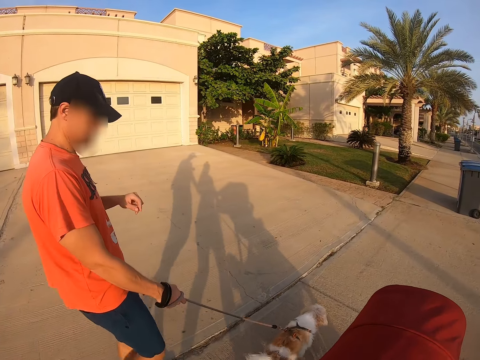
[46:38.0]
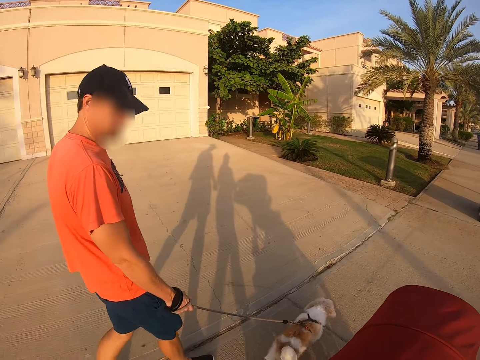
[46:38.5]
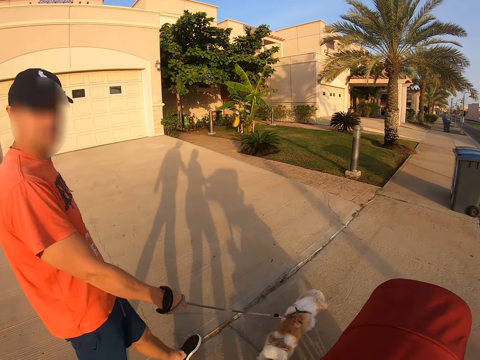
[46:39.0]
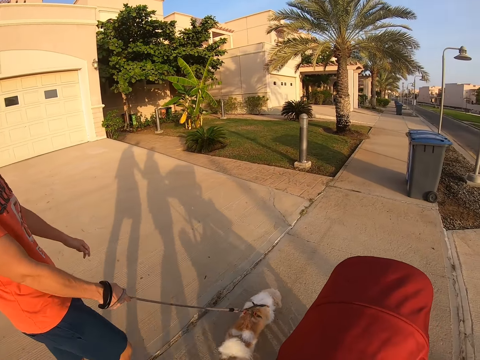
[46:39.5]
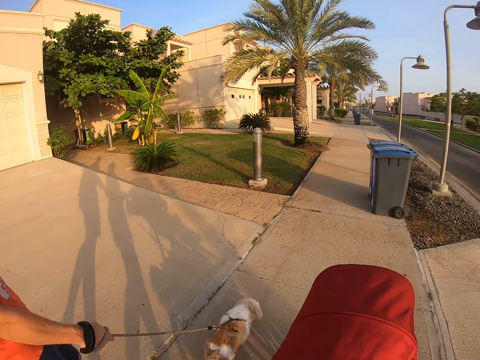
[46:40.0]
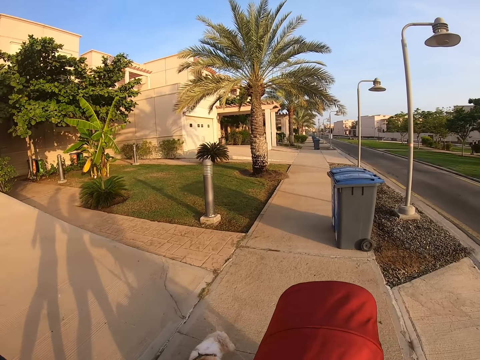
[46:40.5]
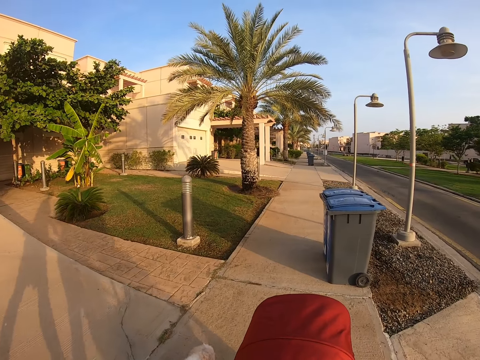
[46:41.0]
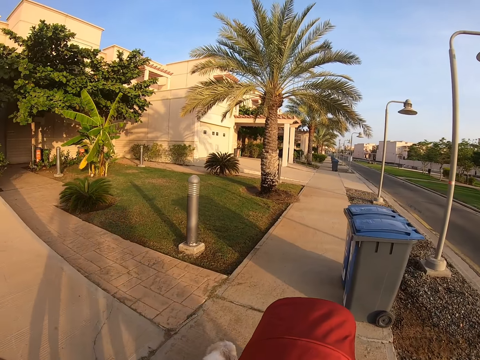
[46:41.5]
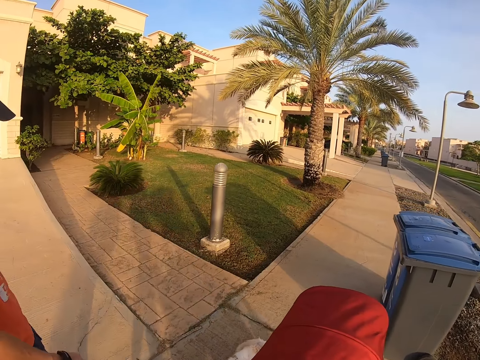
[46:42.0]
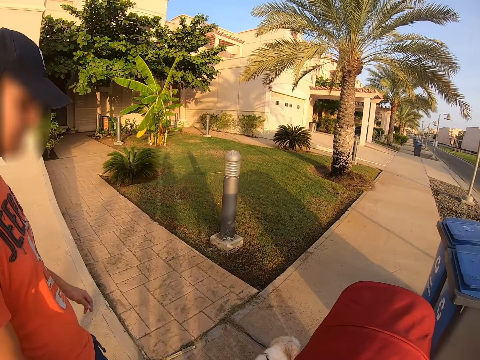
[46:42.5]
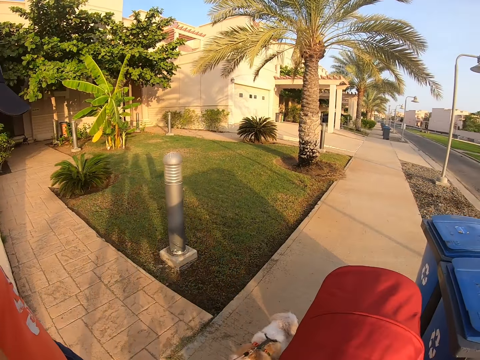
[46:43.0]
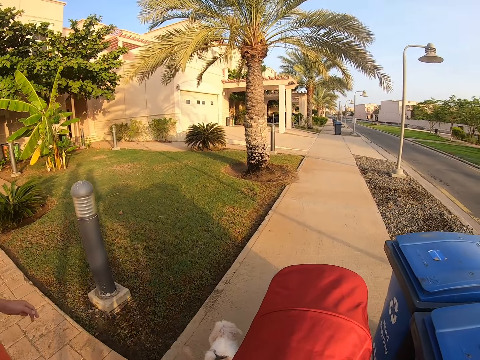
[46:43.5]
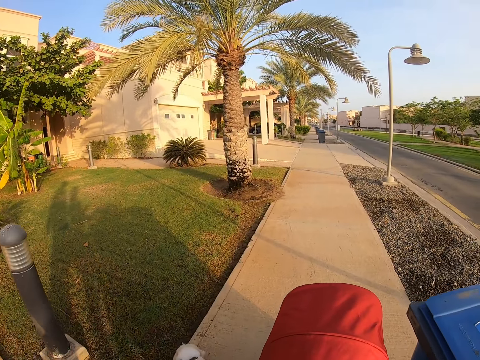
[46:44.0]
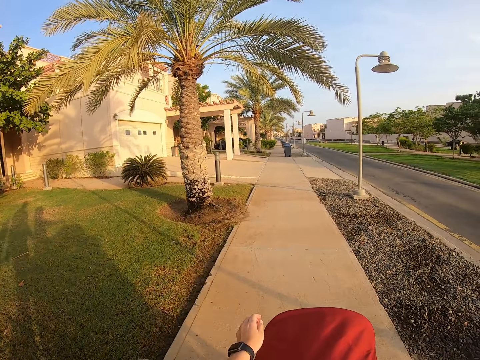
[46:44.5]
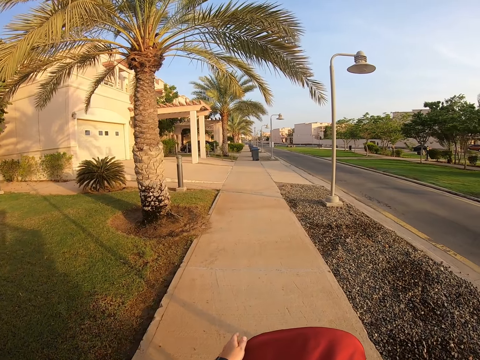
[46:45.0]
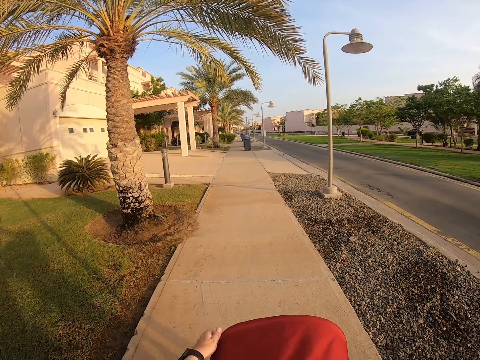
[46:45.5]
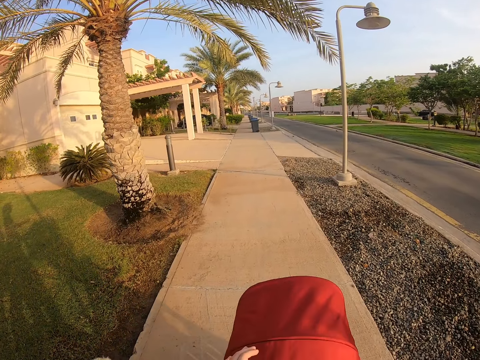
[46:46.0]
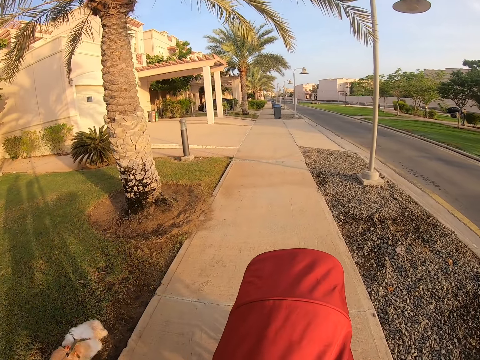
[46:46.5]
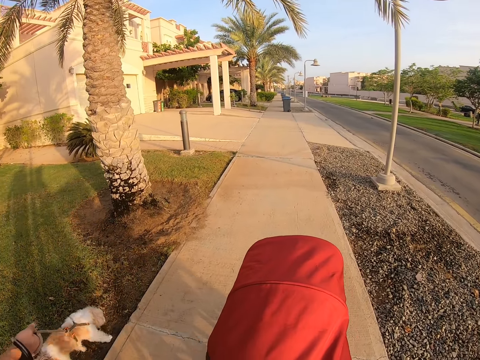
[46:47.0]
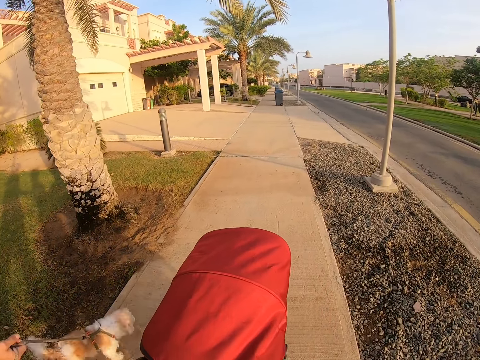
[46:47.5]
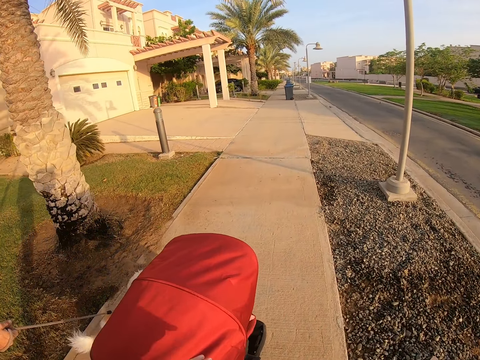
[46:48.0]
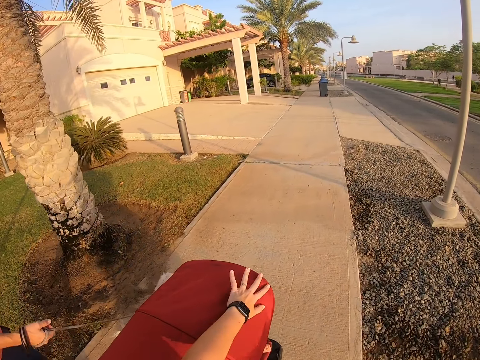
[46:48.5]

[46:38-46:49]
The camera wearer adjusts the baby stroller, pulls back the left hand, and drives the baby stroller.

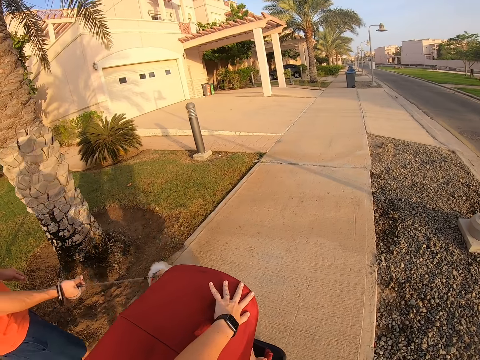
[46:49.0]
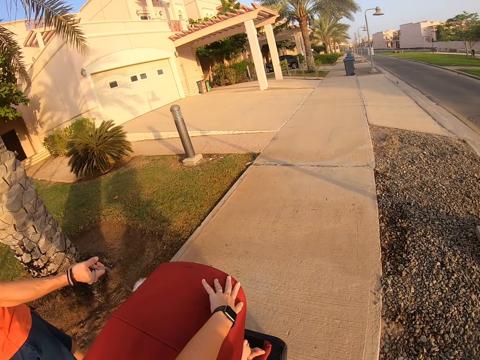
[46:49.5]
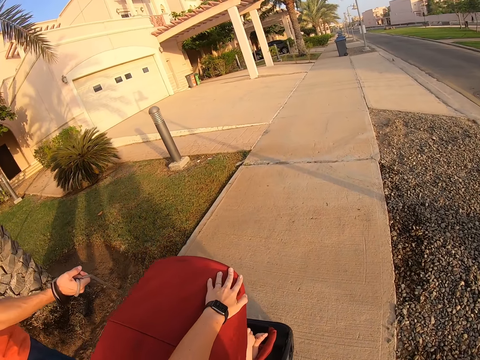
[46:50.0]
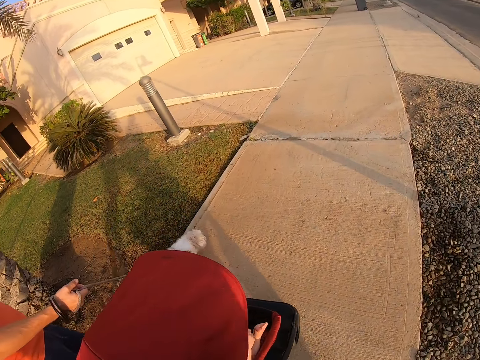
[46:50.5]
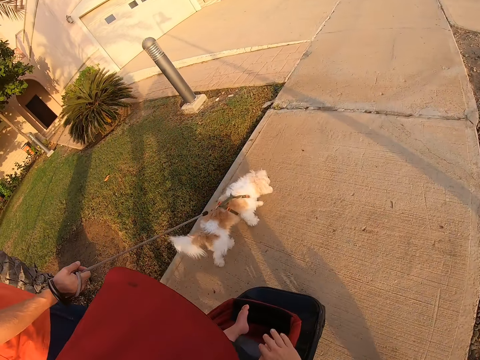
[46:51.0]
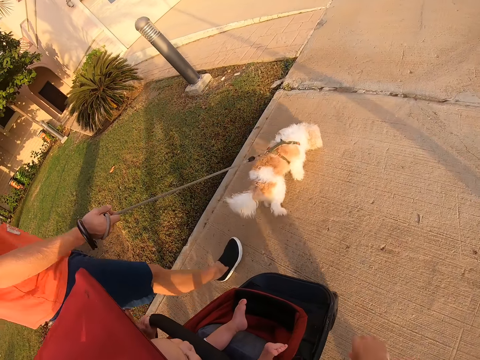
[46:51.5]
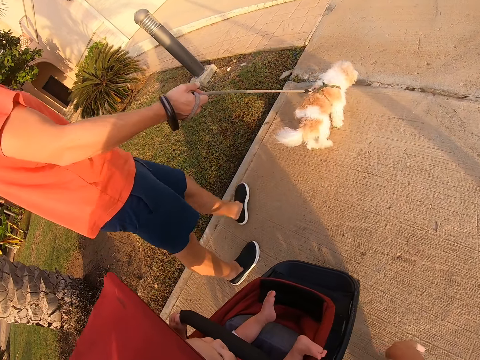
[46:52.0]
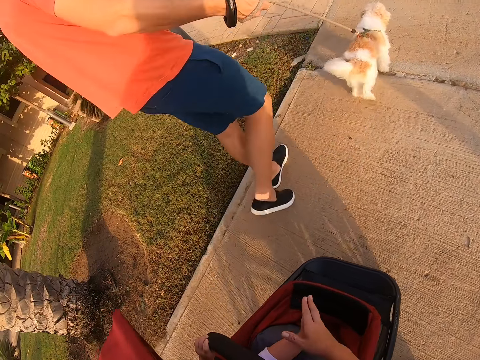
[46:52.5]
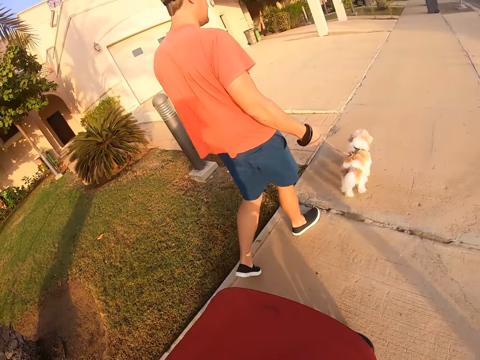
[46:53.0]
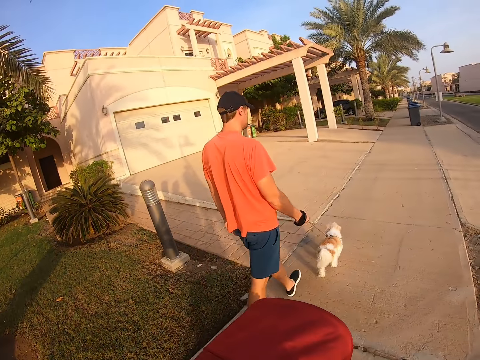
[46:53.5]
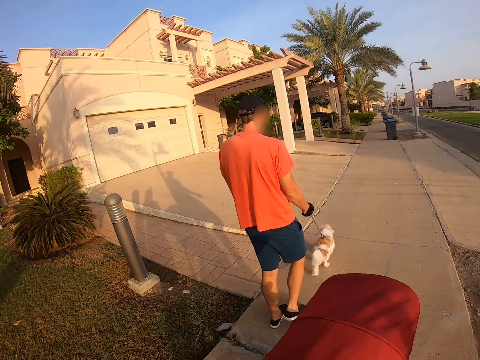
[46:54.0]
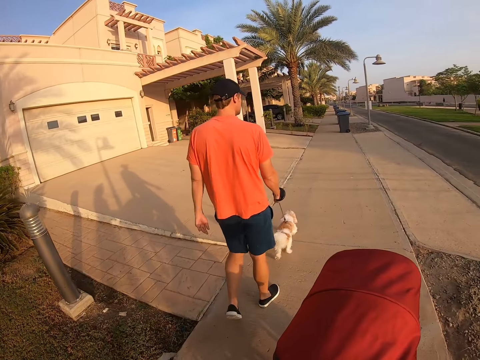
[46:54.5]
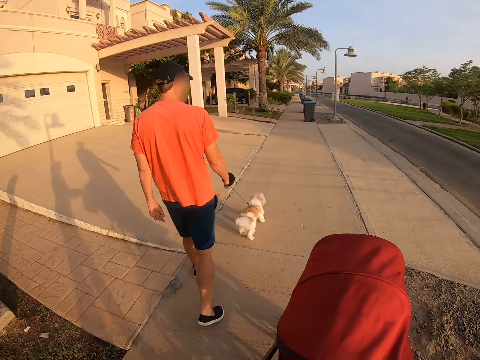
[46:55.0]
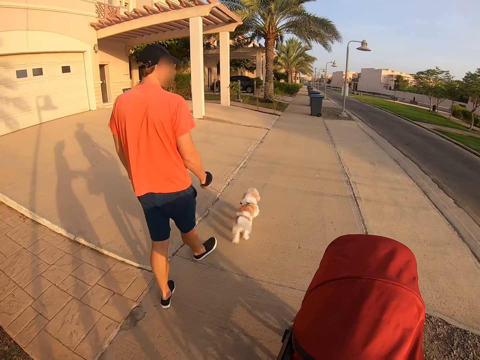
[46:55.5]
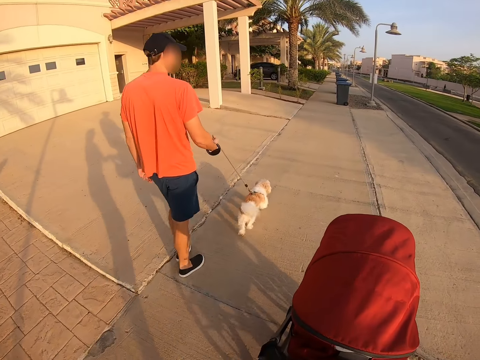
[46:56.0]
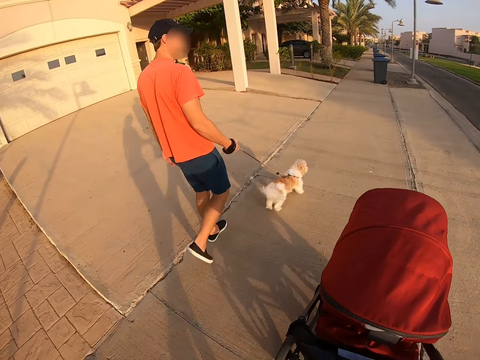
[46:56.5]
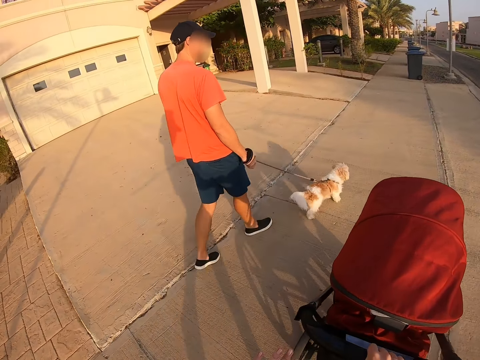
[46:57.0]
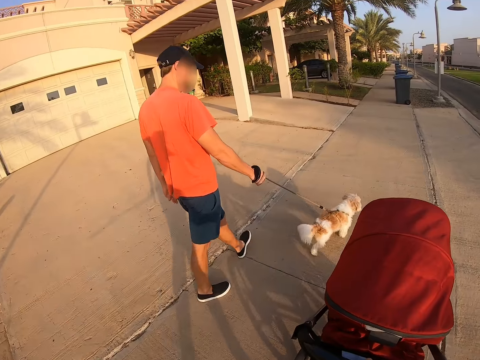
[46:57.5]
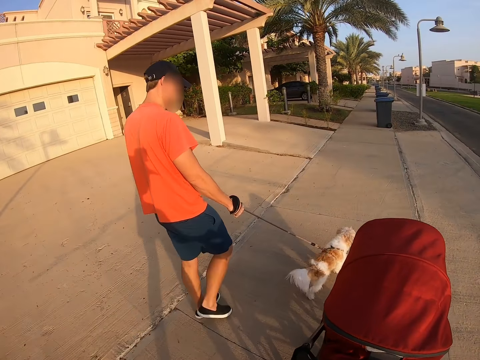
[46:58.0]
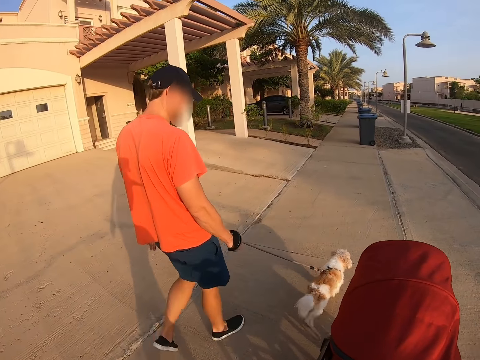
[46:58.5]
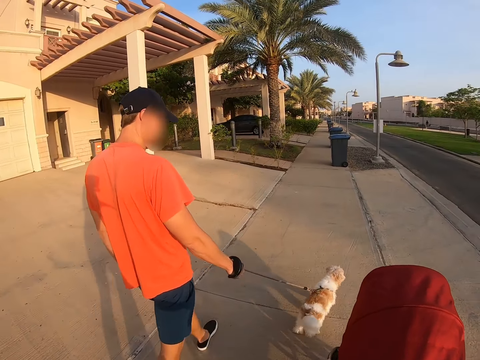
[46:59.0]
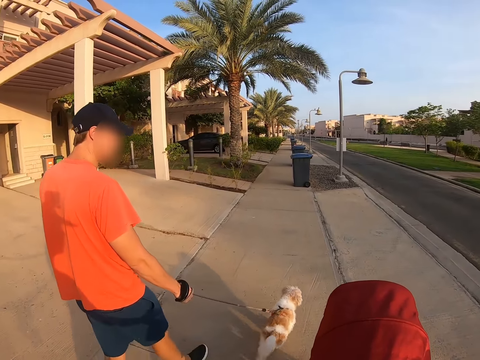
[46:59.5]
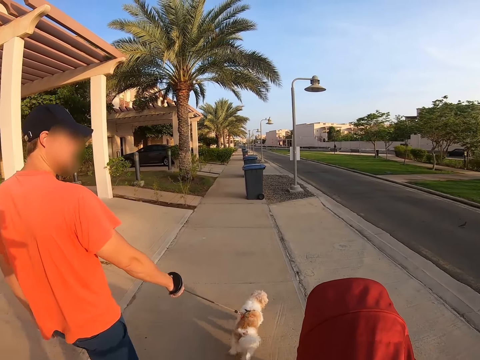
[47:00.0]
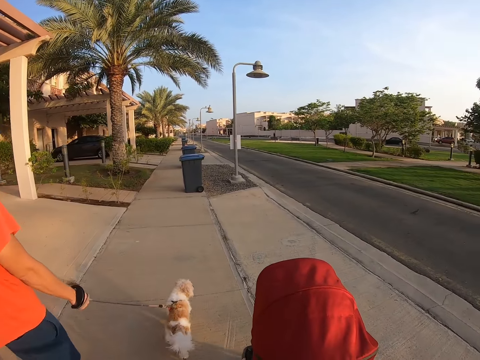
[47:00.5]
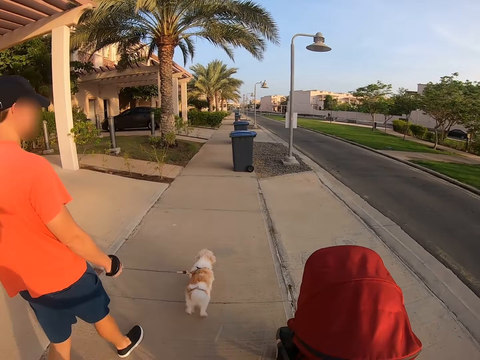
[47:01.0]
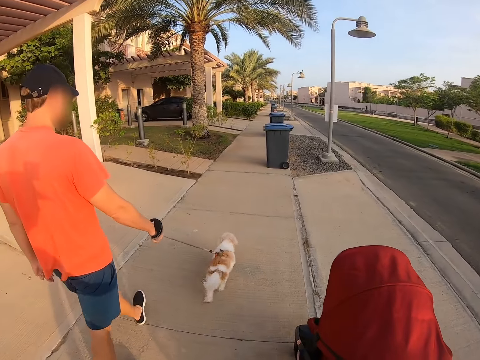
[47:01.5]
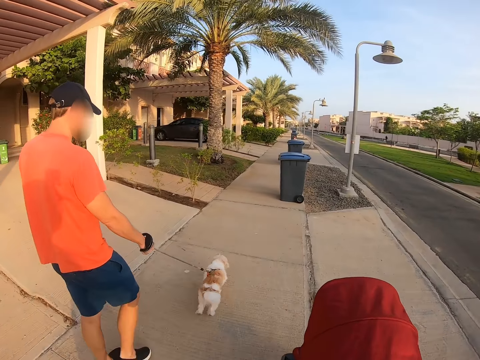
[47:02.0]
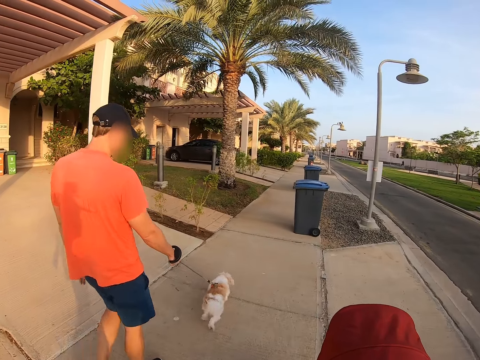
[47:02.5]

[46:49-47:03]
The camera wearer adjusts the baby stroller. They hold the top of the baby stroller. They pull back the left hand. They drive the baby stroller. They wipe the baby's feet with the right hand. They drive the baby stroller. They move together with a man.

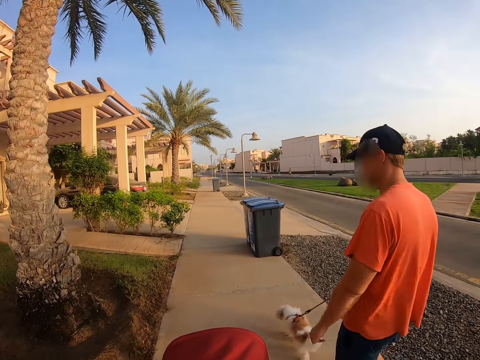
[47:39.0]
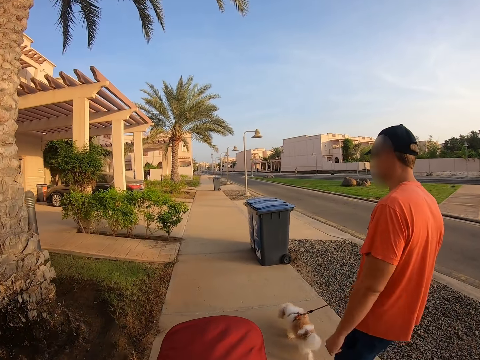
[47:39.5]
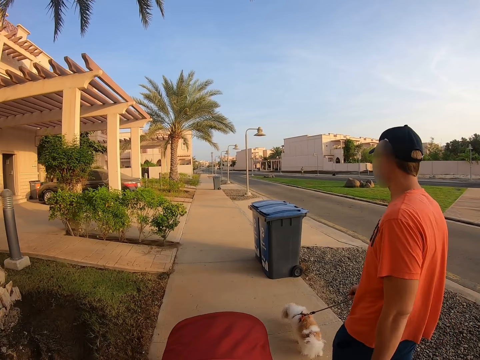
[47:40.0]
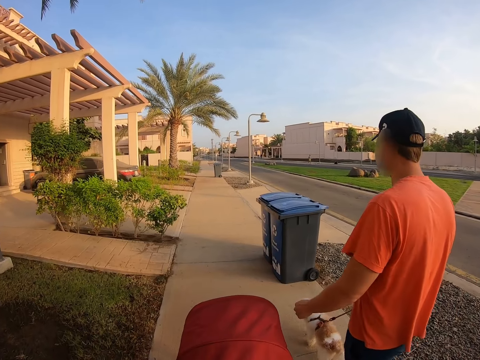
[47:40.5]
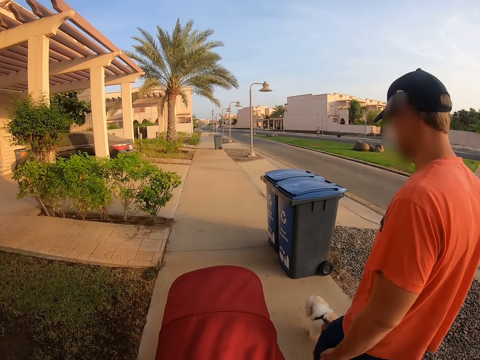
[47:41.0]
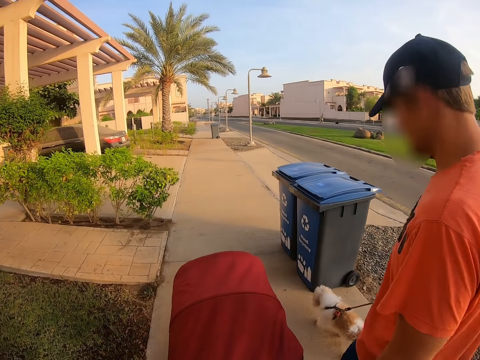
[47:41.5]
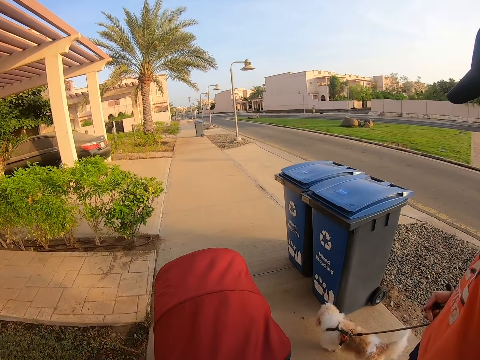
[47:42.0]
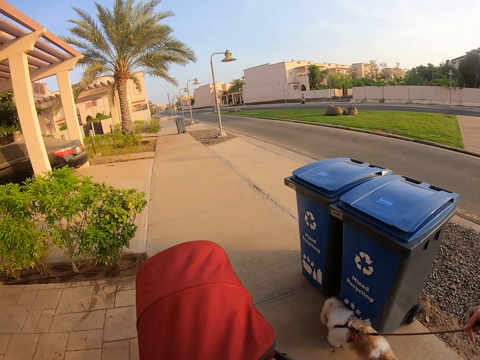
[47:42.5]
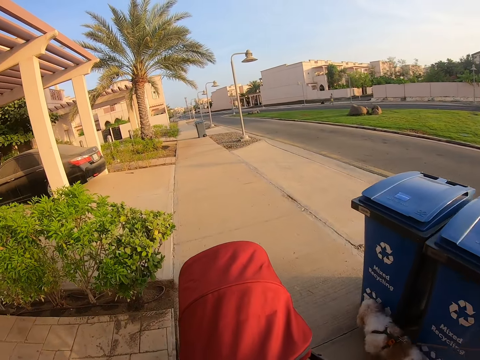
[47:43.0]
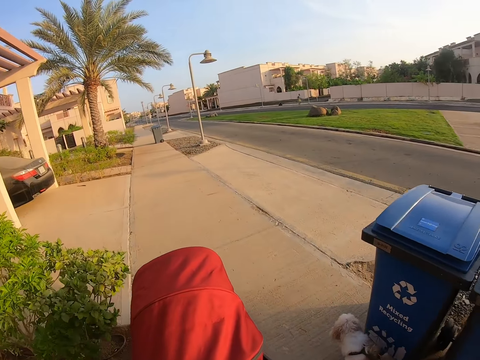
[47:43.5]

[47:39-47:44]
The camera wearer looks around.
